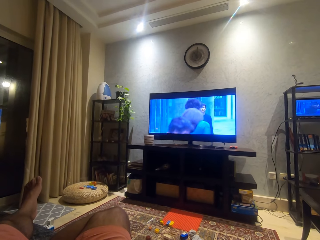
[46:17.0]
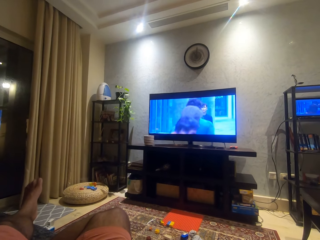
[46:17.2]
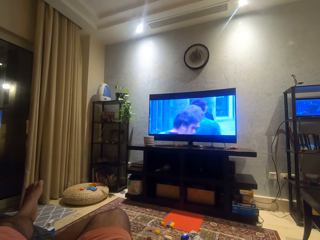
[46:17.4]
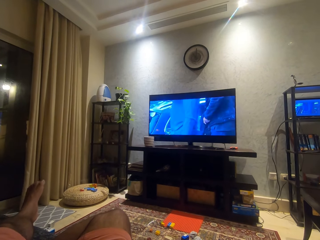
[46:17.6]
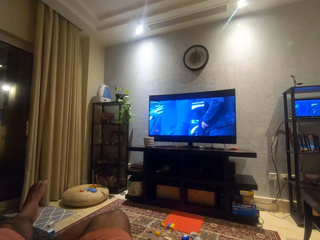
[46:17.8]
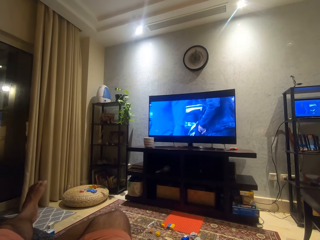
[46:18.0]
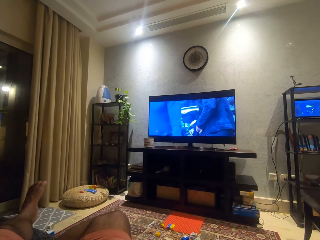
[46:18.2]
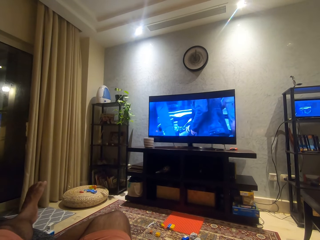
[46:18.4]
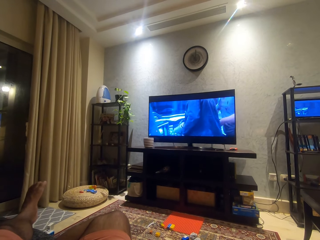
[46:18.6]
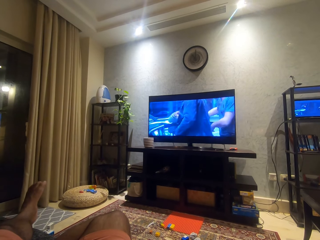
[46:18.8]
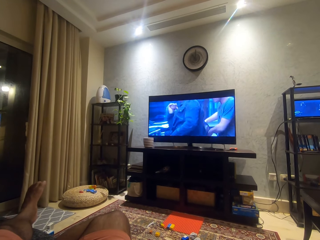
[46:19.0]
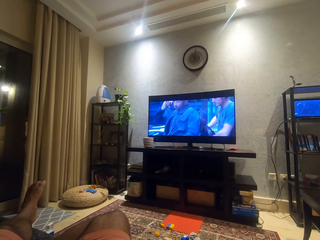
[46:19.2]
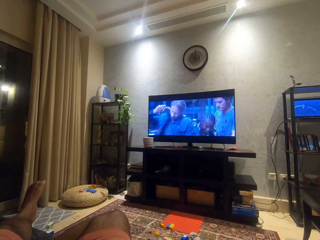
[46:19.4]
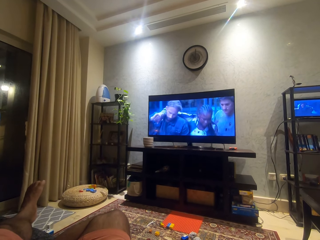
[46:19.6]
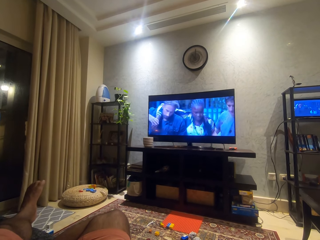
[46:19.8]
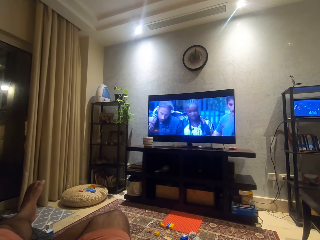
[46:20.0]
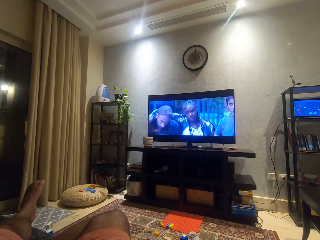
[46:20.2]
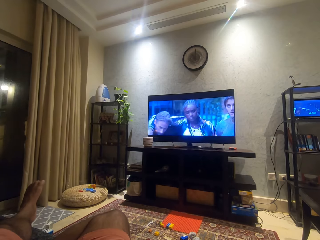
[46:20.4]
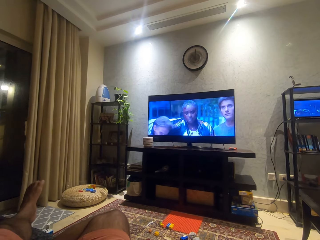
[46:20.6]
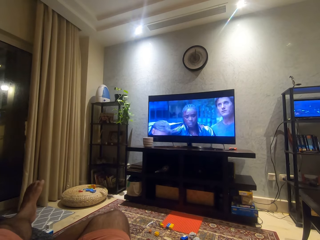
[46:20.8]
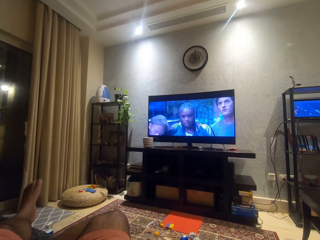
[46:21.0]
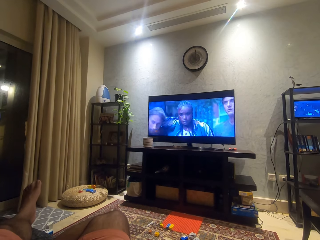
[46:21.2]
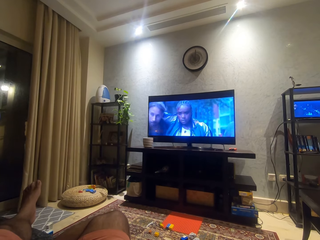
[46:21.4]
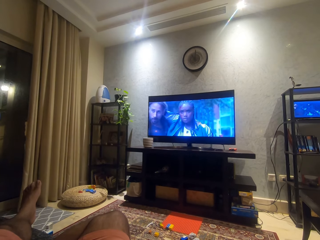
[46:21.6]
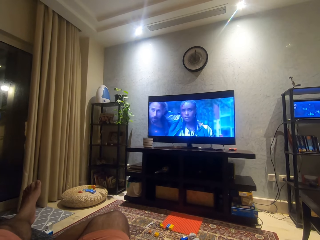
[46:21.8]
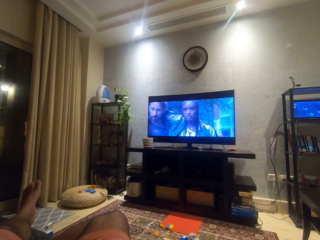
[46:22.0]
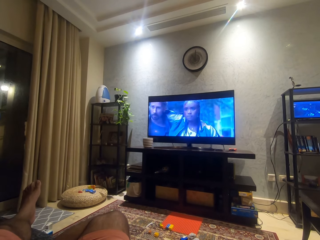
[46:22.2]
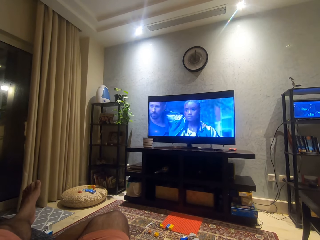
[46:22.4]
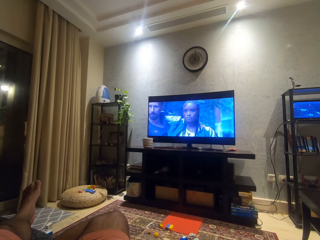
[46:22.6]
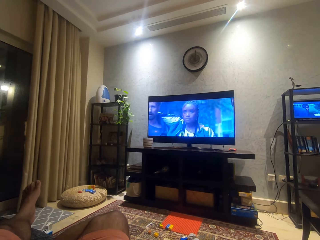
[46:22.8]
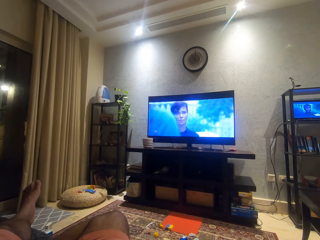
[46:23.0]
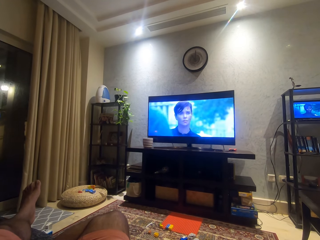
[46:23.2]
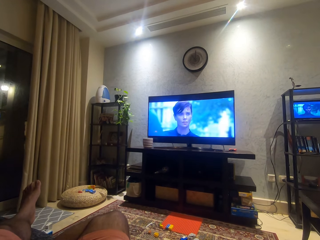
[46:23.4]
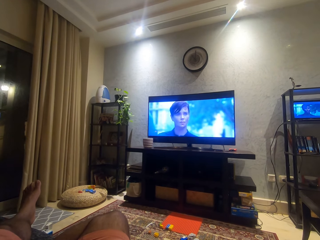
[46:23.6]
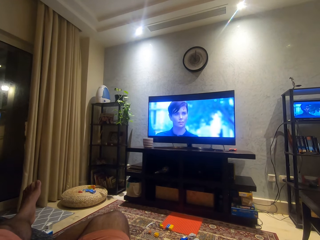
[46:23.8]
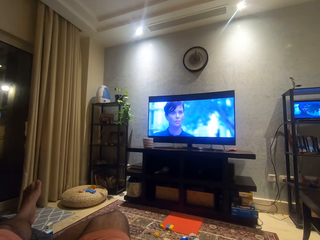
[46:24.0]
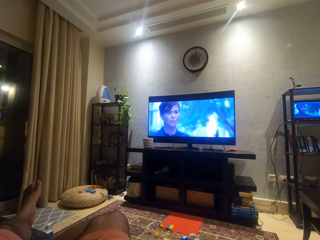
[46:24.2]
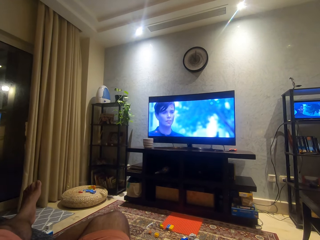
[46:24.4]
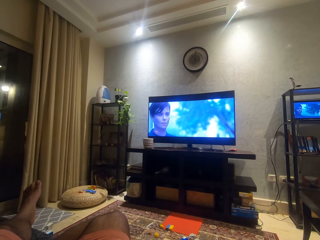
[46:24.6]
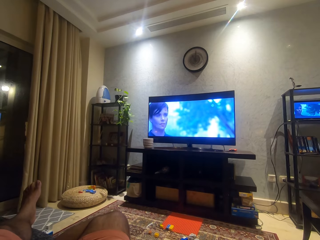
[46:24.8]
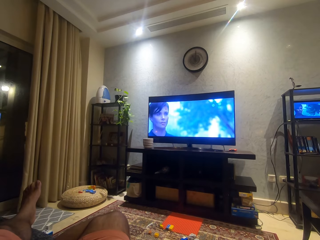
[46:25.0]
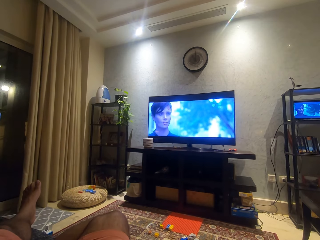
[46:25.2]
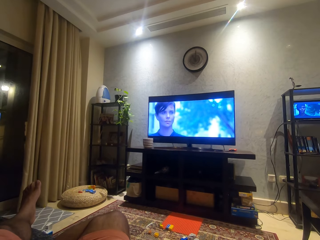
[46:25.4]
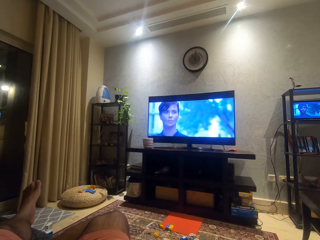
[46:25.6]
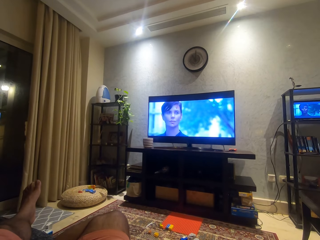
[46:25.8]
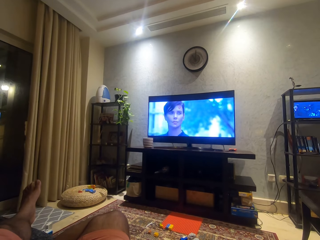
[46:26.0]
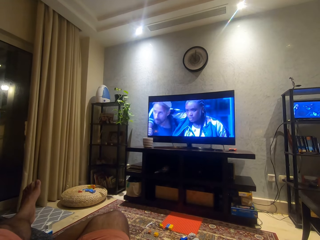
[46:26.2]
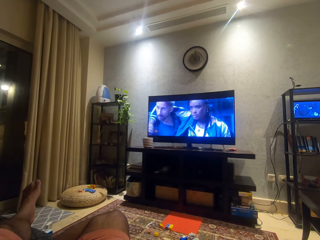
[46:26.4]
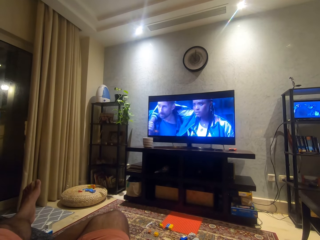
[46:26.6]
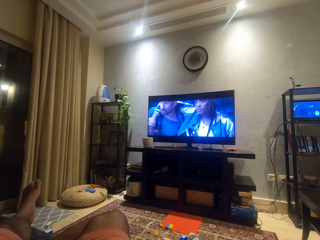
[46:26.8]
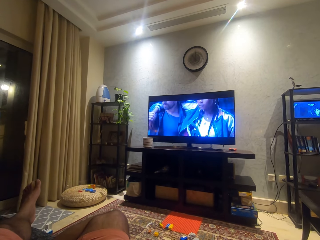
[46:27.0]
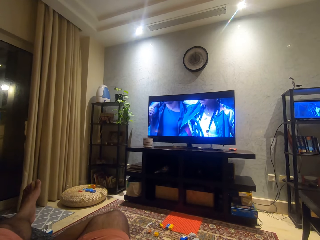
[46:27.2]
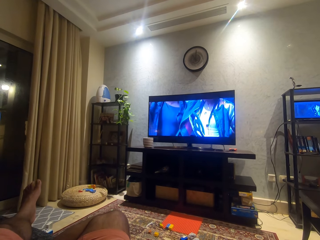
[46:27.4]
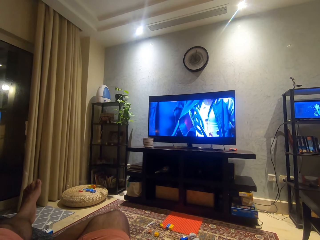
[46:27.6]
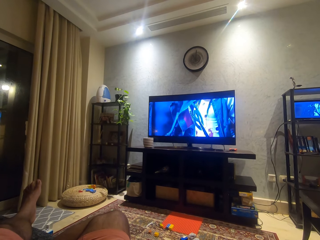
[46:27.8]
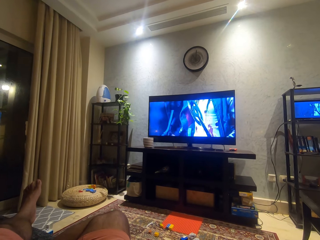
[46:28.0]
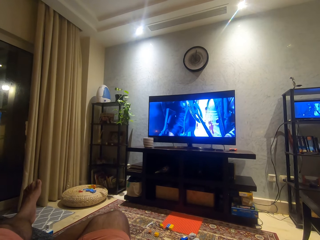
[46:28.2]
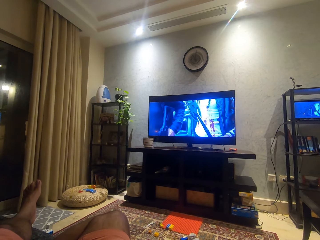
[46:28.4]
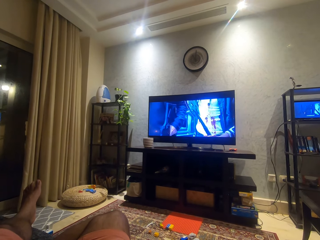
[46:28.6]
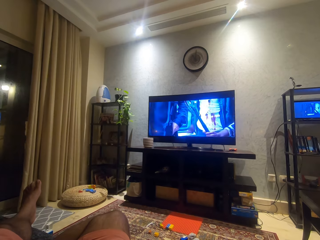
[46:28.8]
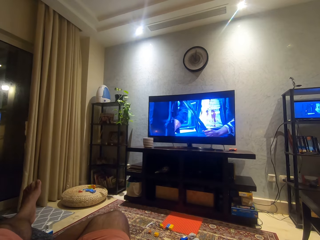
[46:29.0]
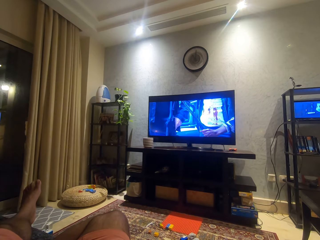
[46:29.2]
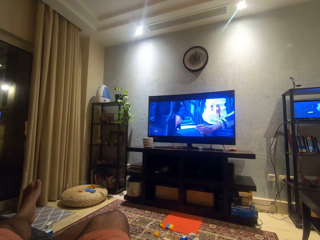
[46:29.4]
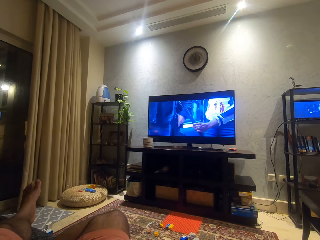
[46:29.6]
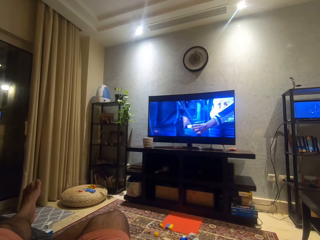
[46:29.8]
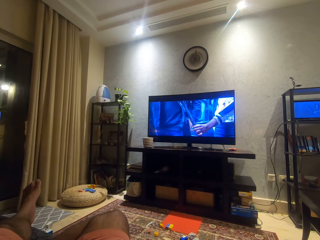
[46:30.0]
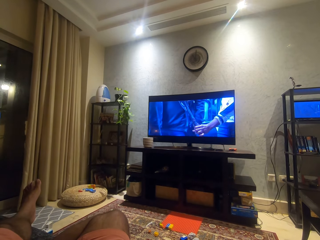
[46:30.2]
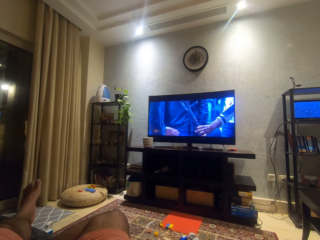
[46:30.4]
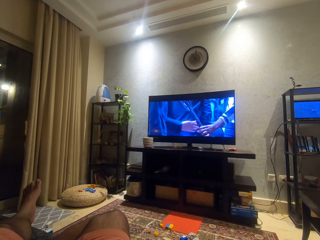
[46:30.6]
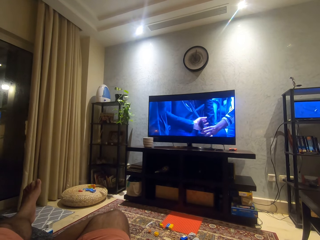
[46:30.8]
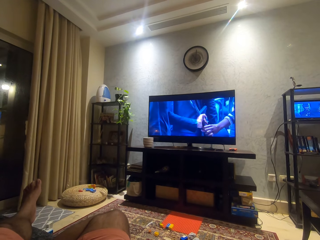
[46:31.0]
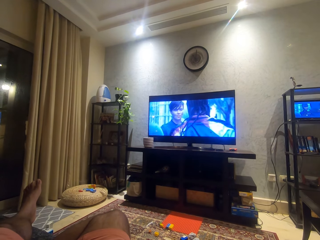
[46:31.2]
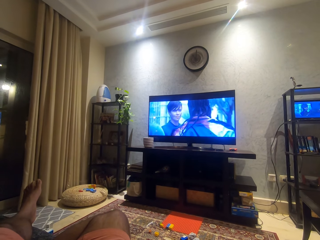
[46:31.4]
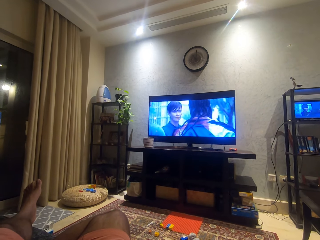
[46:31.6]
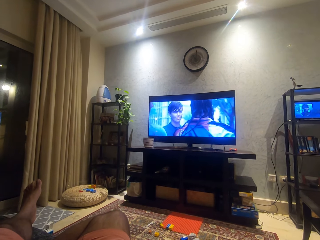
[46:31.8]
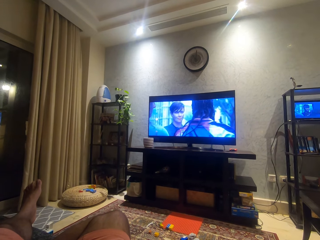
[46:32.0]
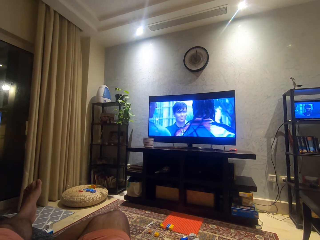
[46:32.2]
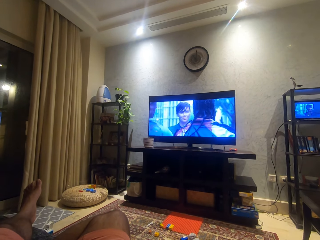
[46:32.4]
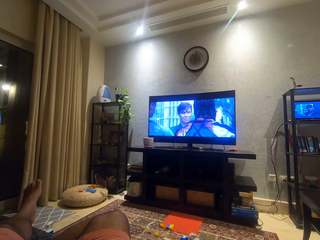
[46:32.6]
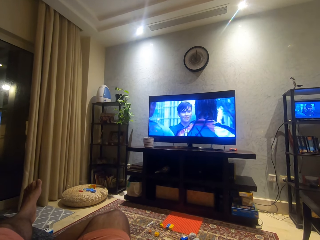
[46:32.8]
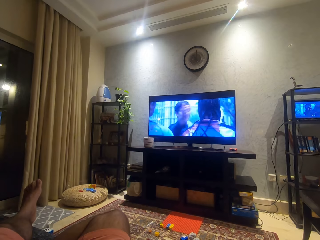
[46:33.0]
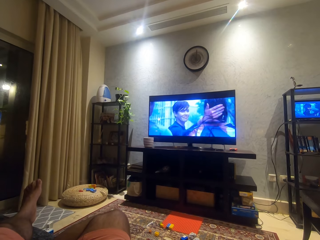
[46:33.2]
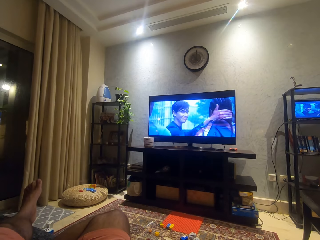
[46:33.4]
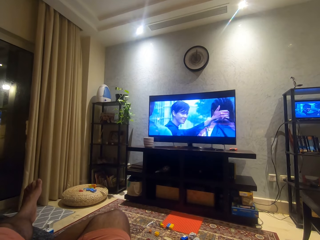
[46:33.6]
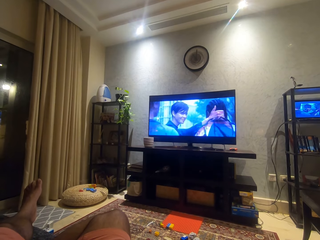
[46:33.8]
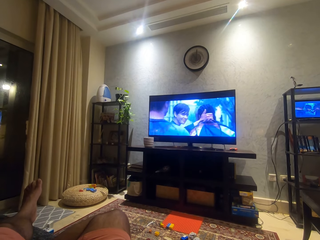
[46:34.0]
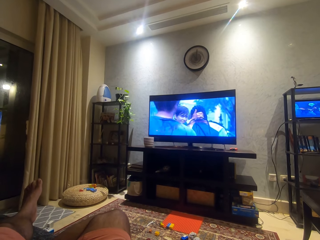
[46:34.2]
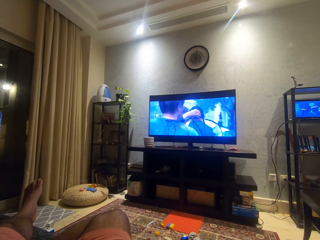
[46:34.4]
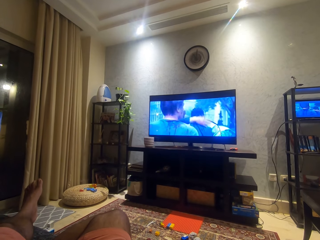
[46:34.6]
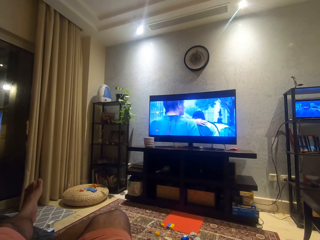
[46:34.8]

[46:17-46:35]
The camera wearer moves his leg. He looks around.

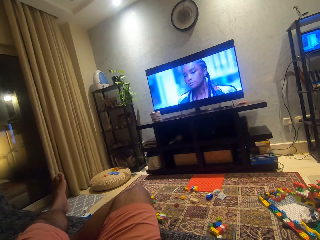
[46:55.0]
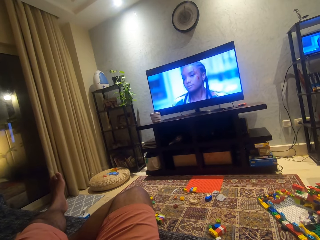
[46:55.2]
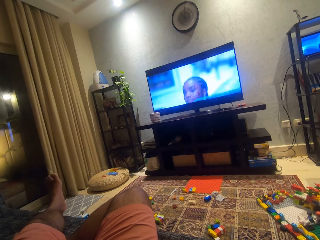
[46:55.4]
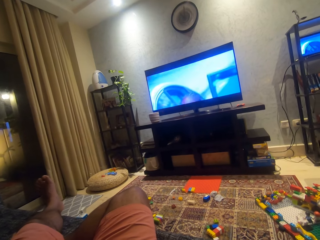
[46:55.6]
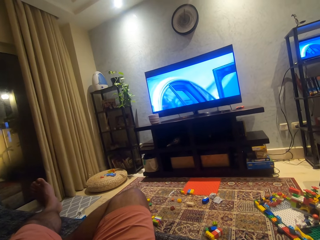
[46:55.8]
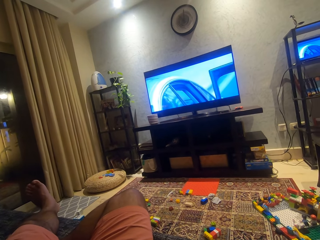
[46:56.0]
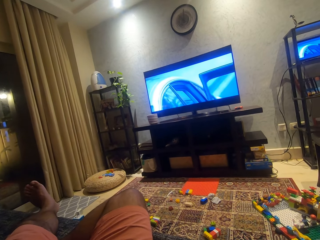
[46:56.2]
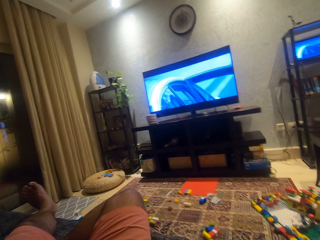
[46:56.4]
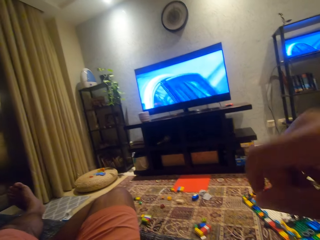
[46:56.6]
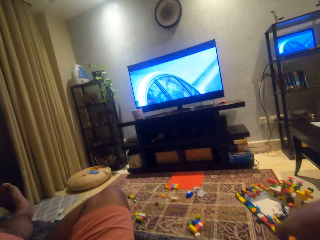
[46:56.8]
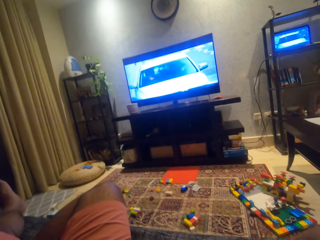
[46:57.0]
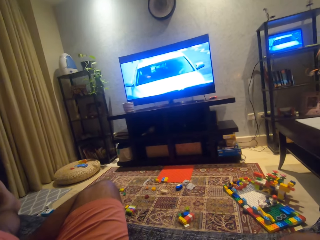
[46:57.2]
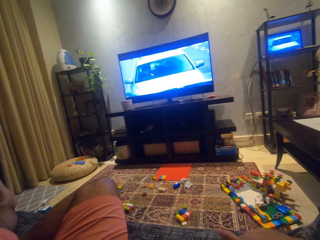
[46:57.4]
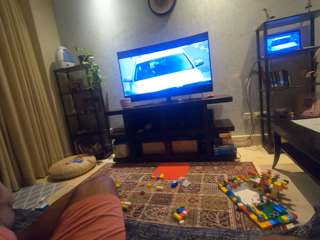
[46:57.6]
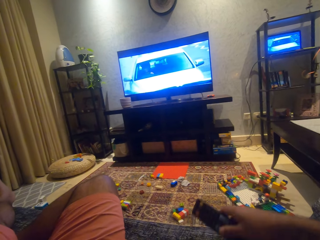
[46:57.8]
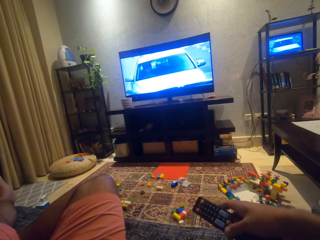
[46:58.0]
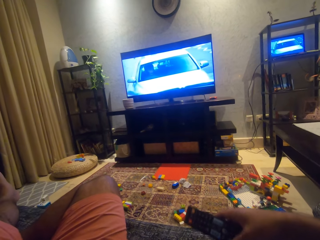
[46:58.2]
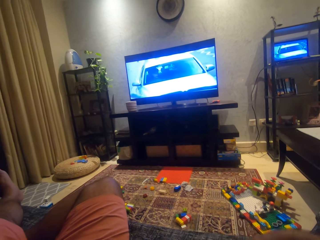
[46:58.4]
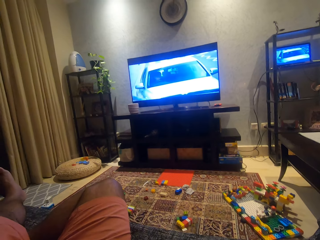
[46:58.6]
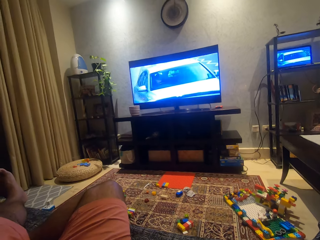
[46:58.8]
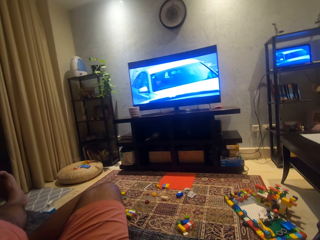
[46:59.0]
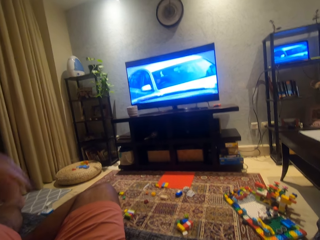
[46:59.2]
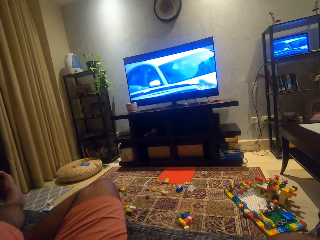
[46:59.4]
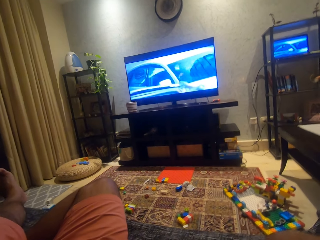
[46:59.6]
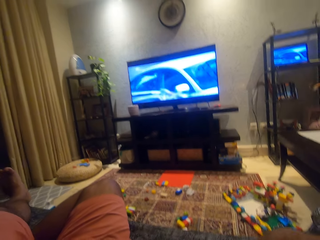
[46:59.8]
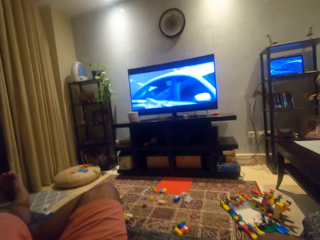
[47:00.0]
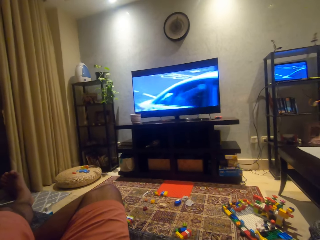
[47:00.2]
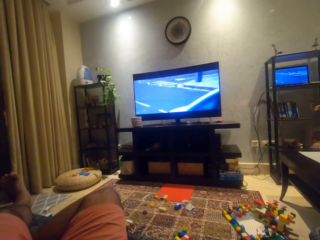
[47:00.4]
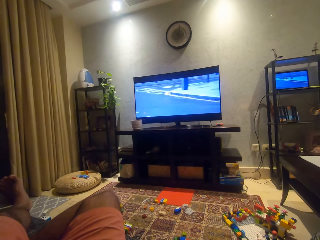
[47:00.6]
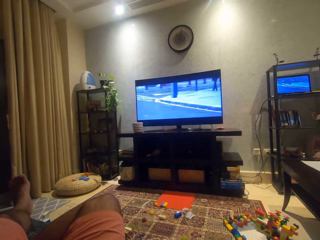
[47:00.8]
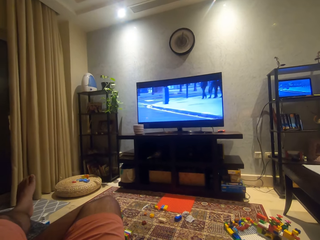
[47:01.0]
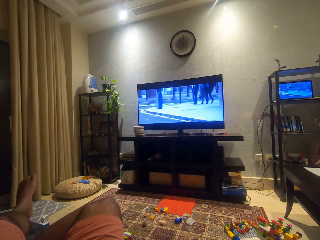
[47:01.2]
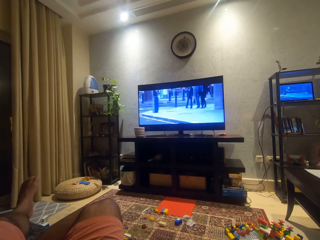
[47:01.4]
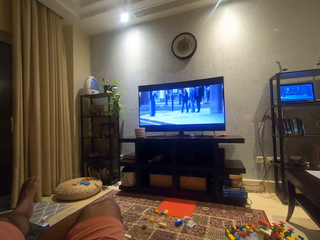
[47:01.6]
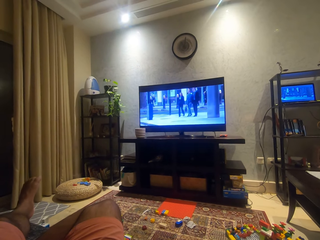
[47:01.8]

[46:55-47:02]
The camera wearer moves his toes. He holds a remote control on the couch with his right hand. He picks up the remote control.
